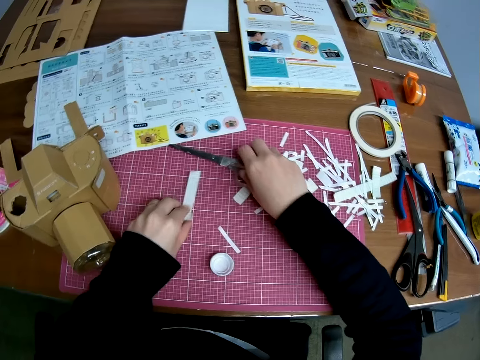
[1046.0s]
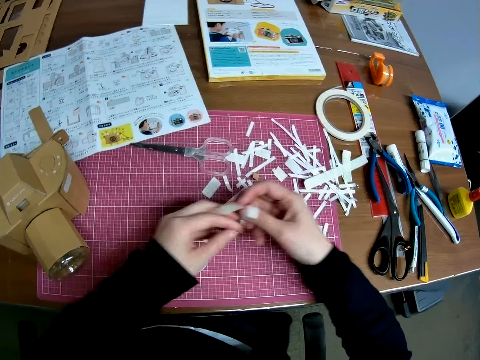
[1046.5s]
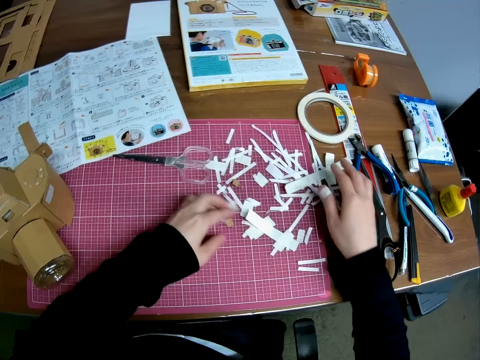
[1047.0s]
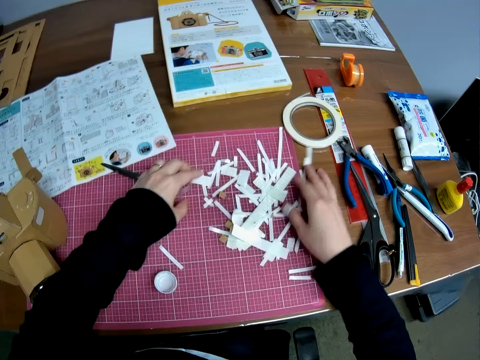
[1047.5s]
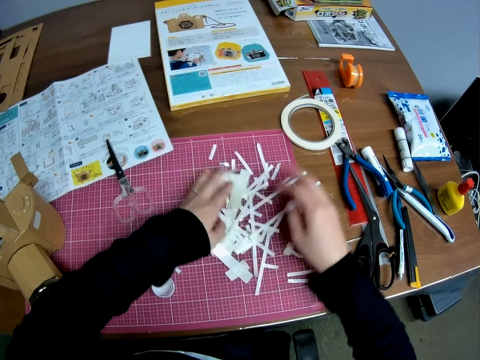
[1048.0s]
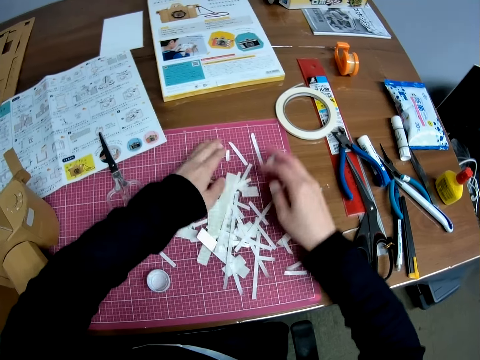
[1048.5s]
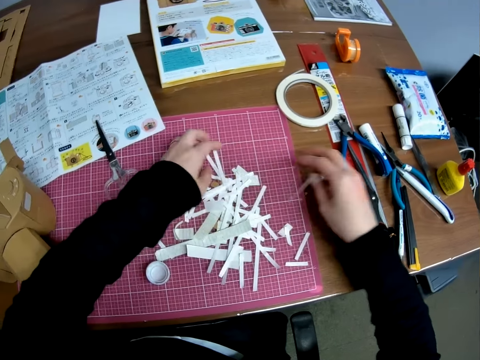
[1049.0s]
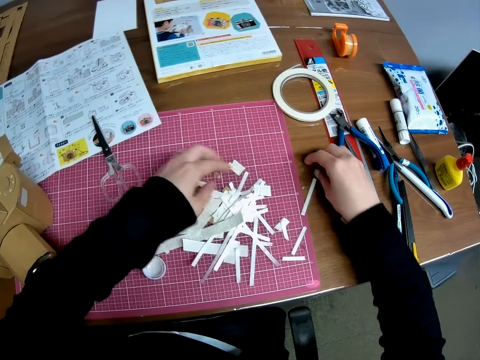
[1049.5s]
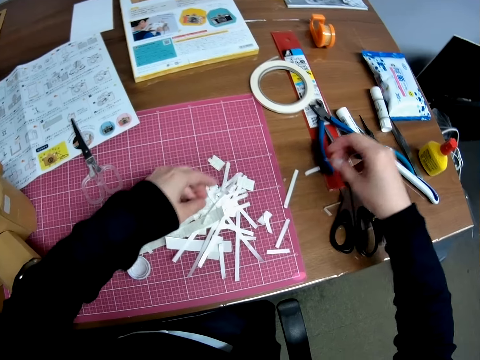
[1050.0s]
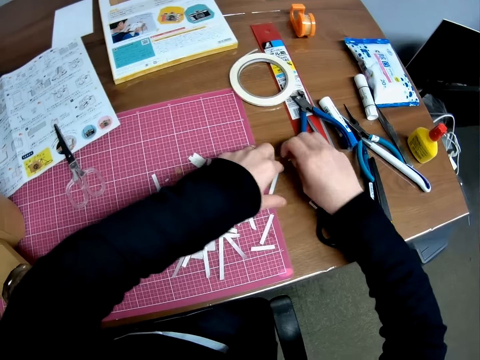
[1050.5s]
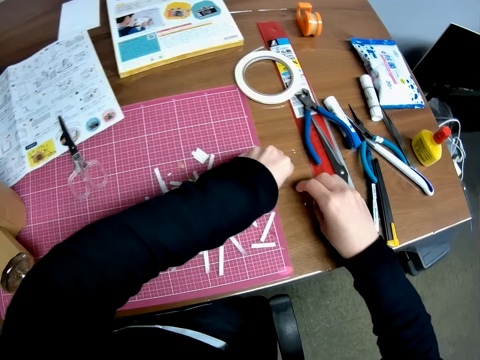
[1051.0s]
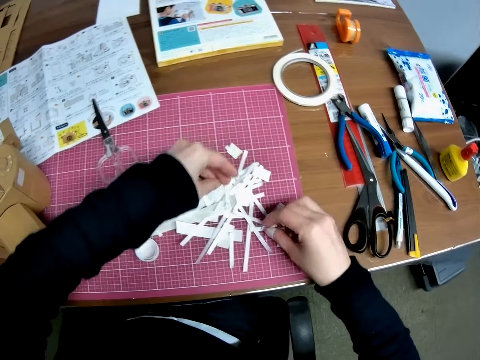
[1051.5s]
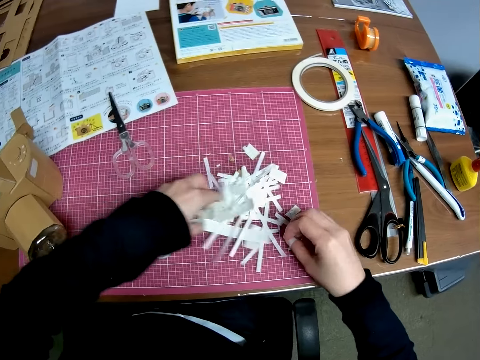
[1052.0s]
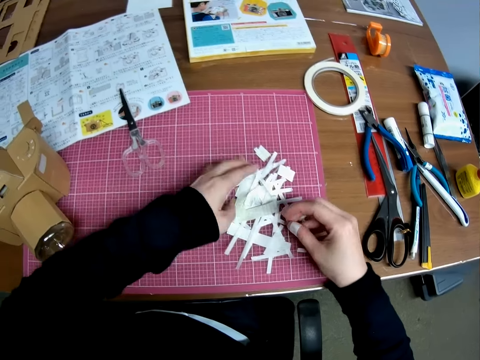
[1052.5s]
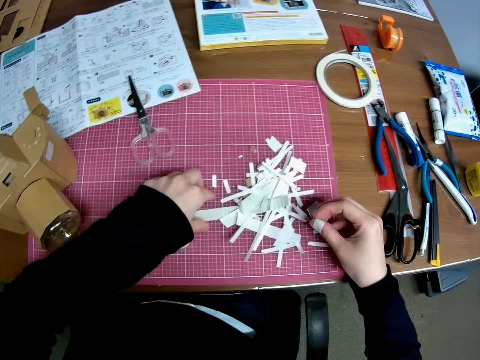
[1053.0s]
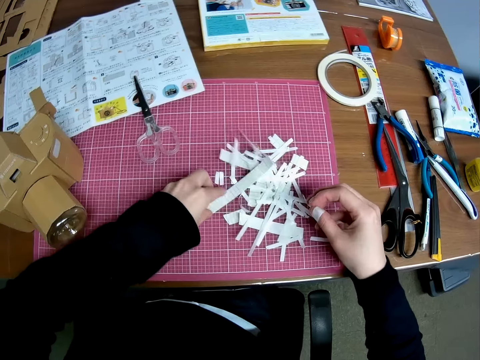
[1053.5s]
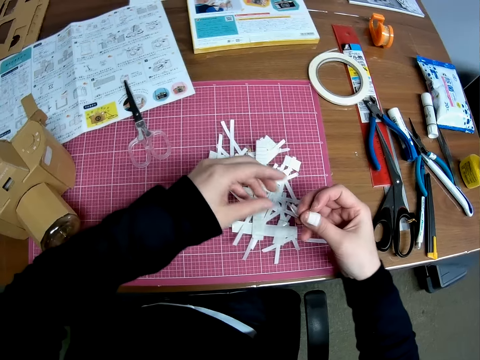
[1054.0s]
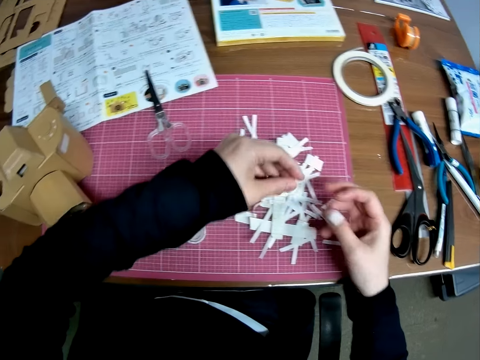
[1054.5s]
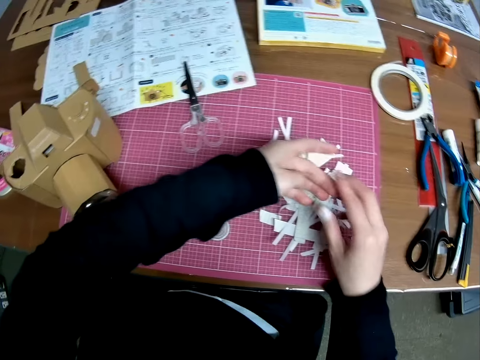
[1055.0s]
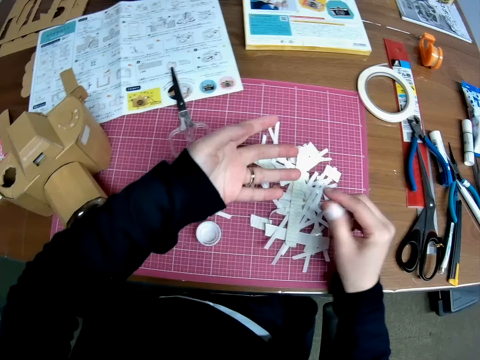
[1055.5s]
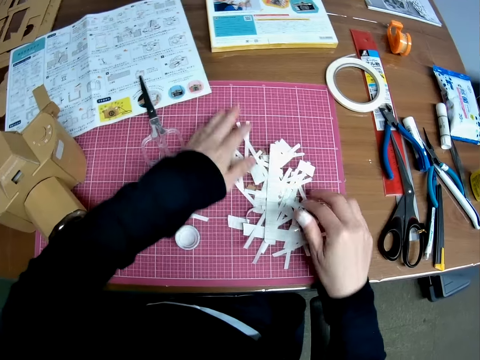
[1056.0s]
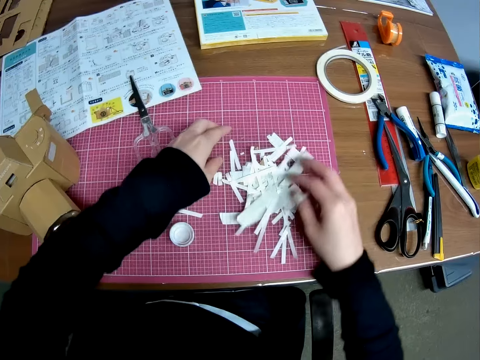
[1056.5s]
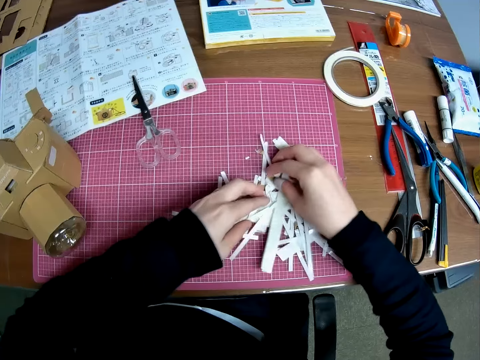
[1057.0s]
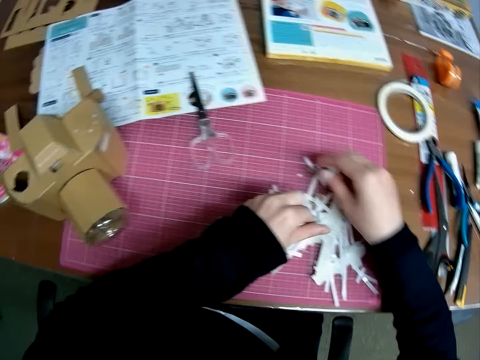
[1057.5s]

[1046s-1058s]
The camera wearer packs the dirt or pieces of paper on the sheet together.

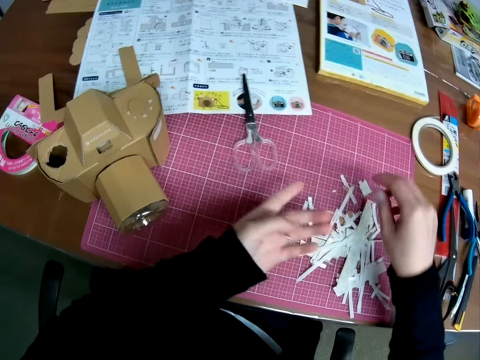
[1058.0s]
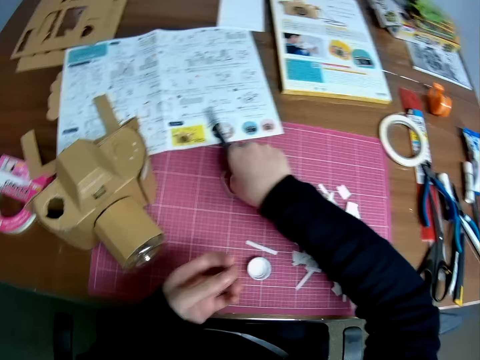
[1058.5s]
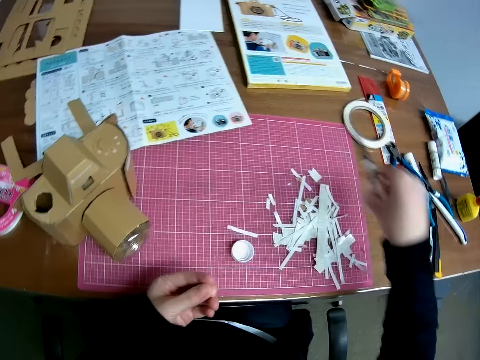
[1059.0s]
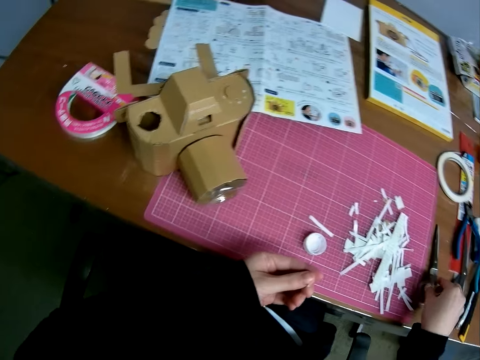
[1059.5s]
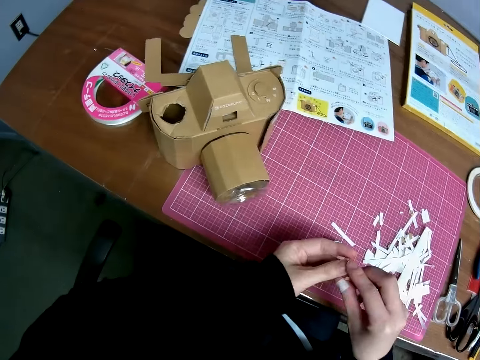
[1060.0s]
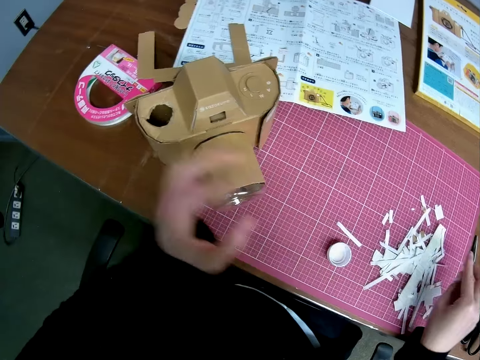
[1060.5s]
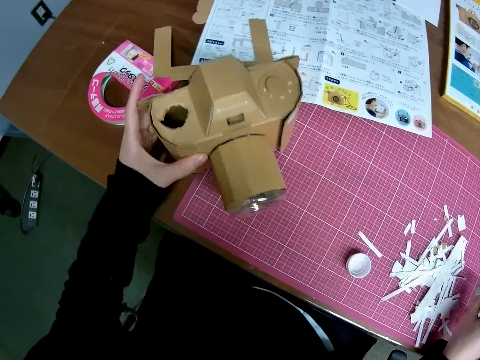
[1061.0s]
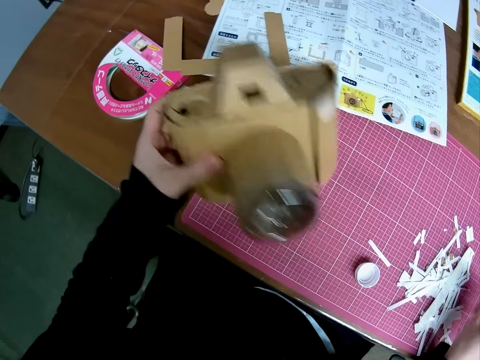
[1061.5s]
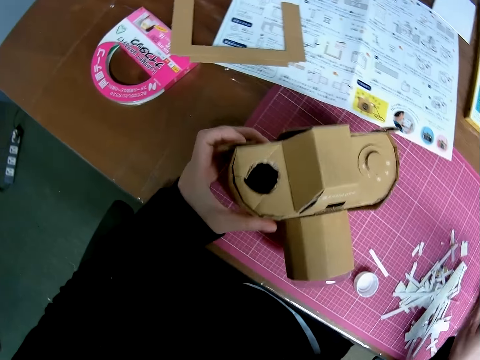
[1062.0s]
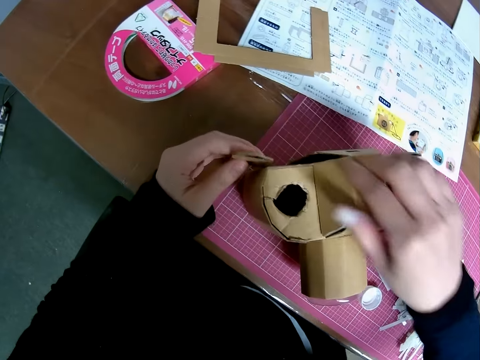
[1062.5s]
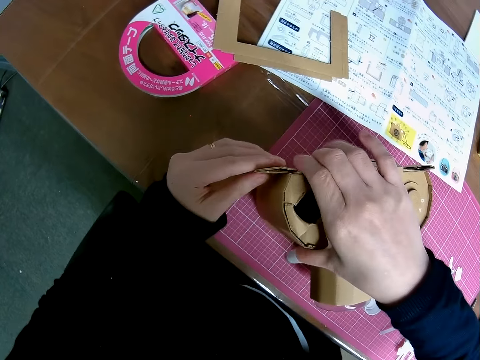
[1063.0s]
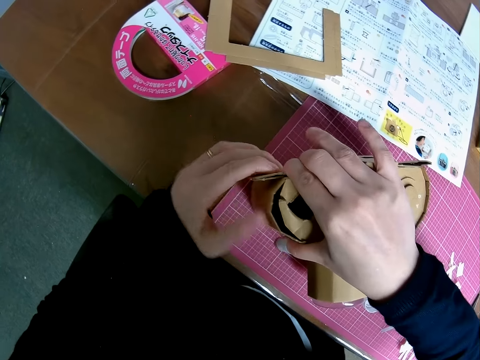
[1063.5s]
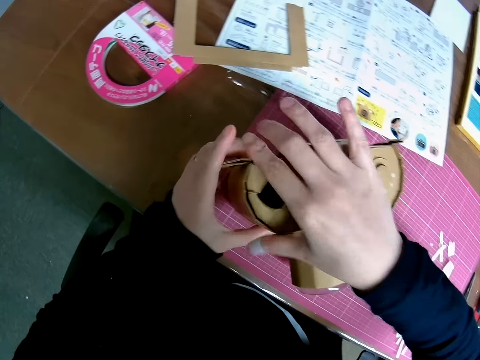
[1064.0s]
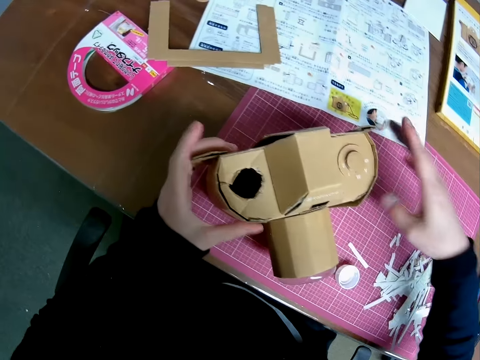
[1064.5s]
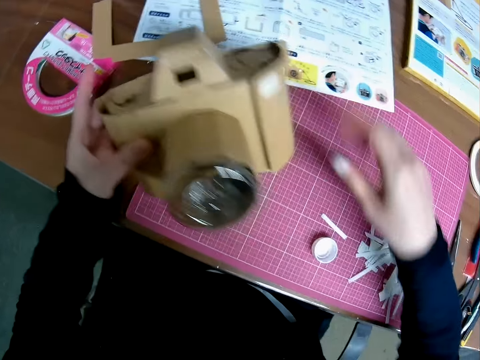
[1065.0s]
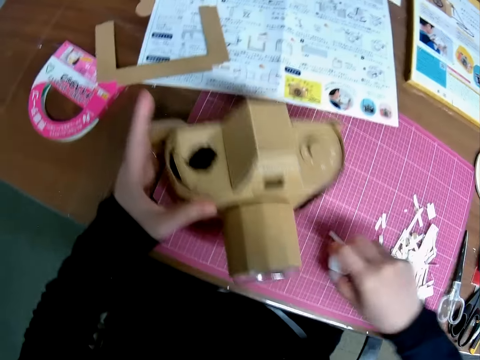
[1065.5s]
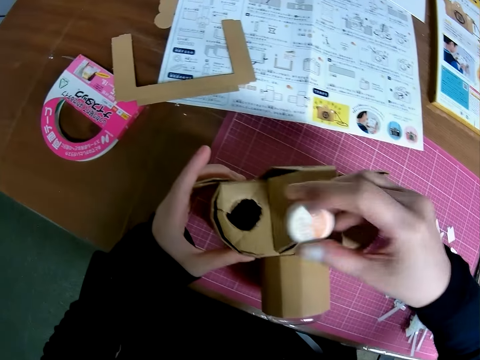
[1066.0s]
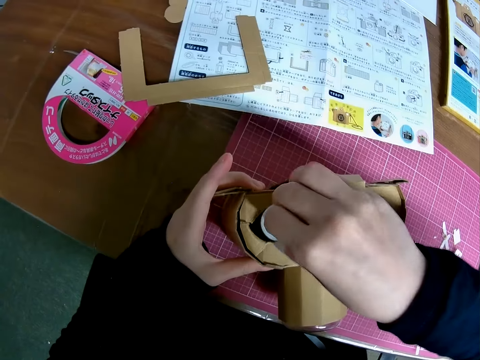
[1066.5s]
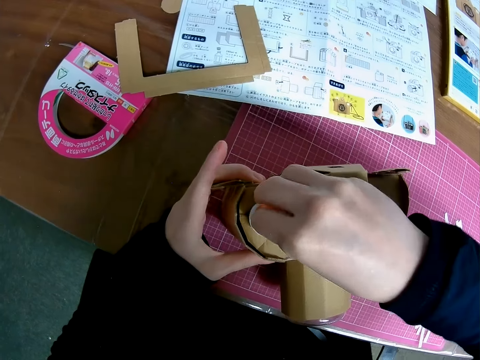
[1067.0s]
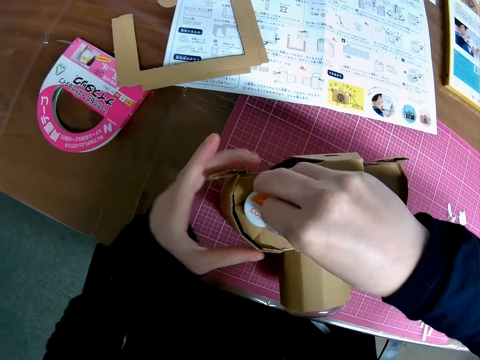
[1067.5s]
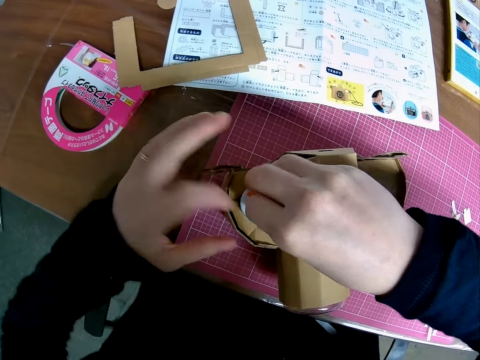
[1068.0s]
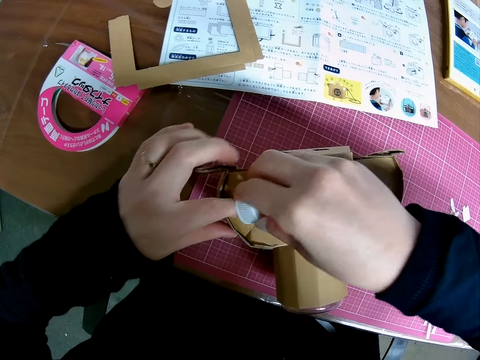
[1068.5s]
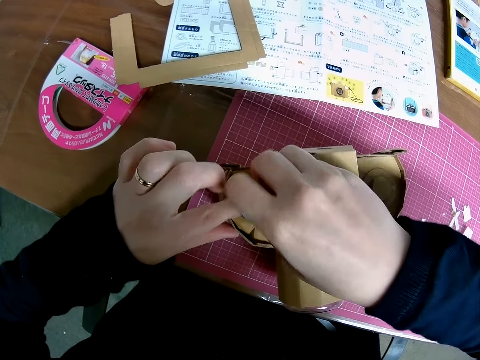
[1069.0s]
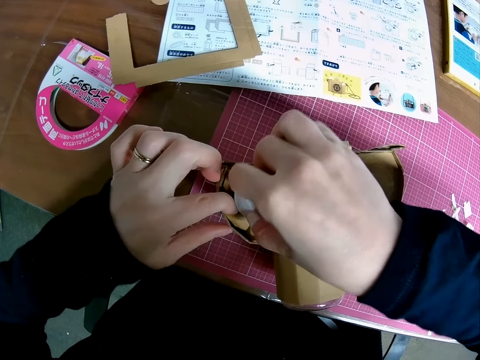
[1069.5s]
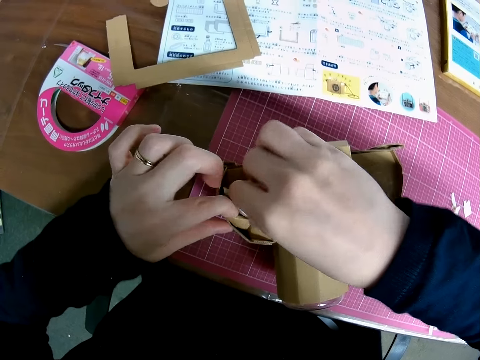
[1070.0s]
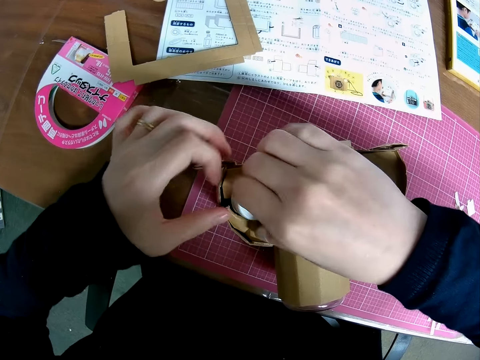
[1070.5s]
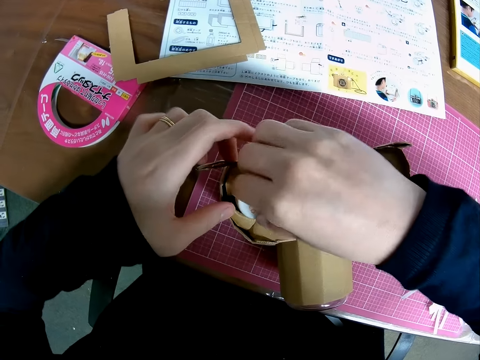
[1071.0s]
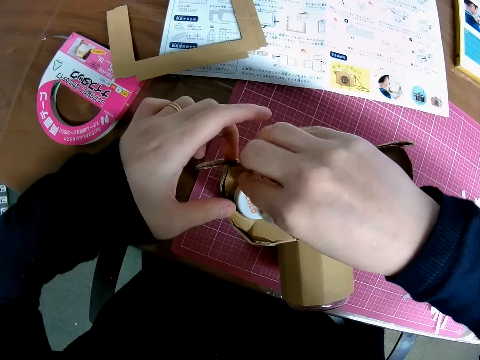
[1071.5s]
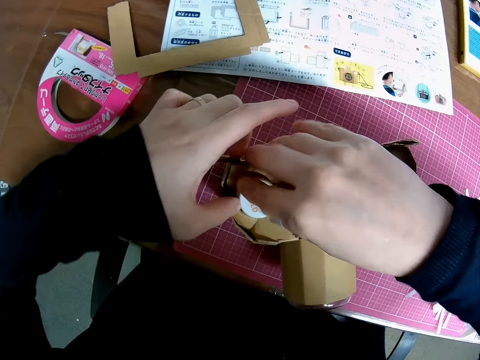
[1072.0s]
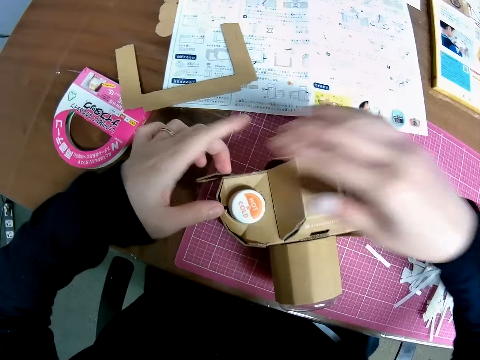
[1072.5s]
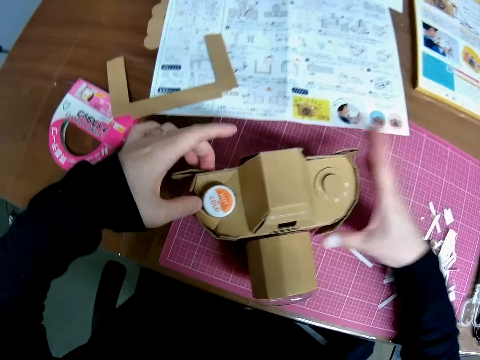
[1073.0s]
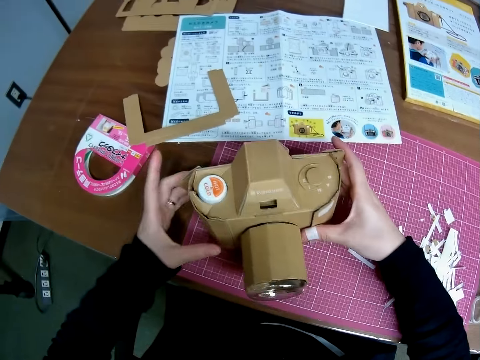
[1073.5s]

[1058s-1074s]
The camera wearer picks up the pair of scissors on the sheet. They drop the pair of scissors on the table. They pick up the cardboard camera model or paper craft on the sheet. They fix the cardboard camera model. They pick up the bottle cap on the sheet. They fix the bottle cap on the cardboard camera model. They adjust the paper craft on the sheet.
